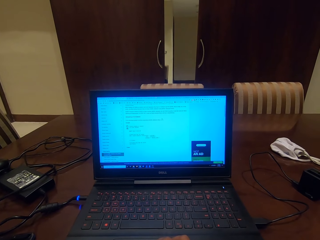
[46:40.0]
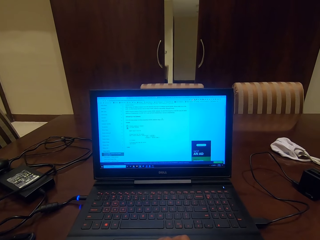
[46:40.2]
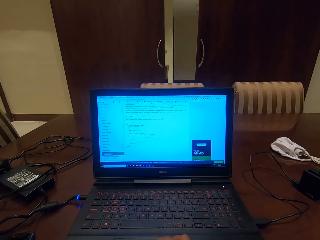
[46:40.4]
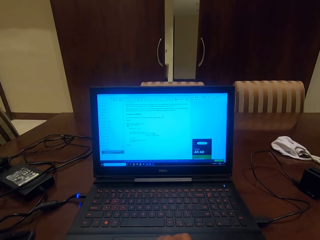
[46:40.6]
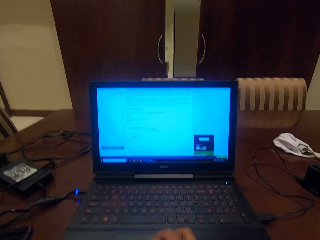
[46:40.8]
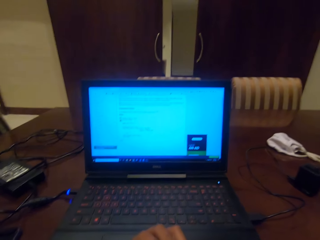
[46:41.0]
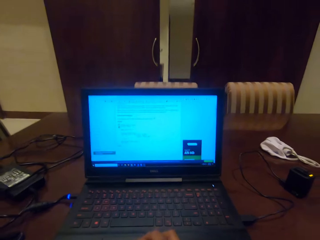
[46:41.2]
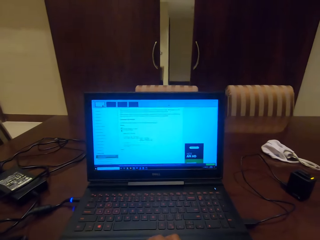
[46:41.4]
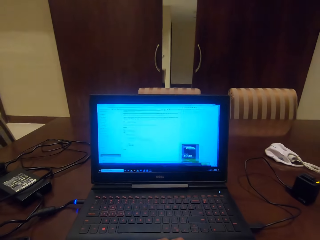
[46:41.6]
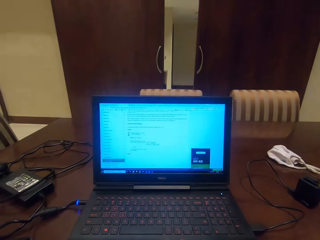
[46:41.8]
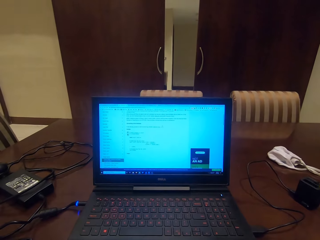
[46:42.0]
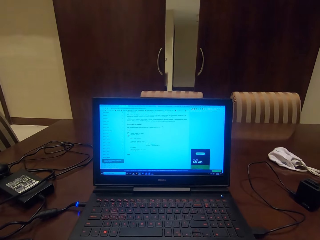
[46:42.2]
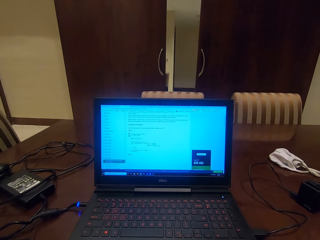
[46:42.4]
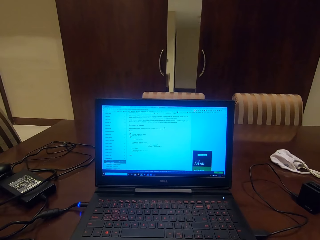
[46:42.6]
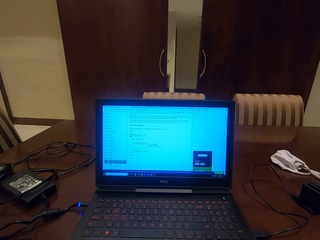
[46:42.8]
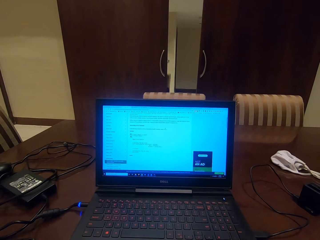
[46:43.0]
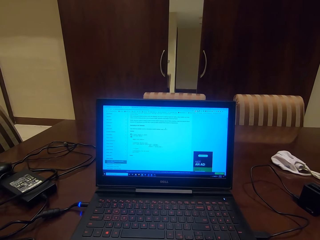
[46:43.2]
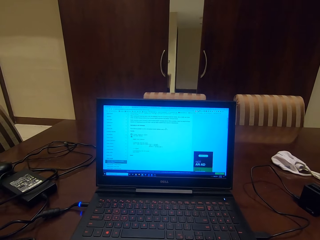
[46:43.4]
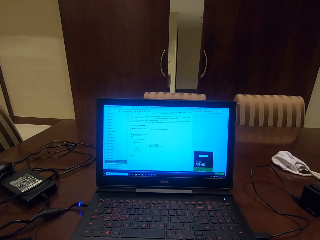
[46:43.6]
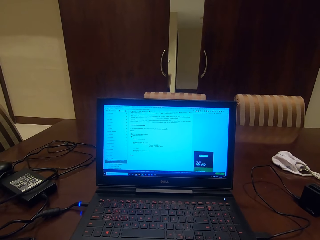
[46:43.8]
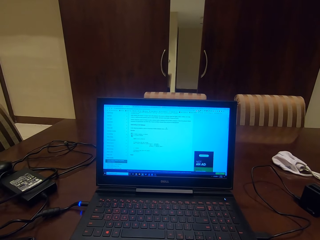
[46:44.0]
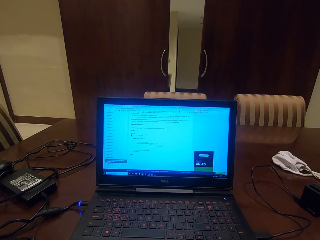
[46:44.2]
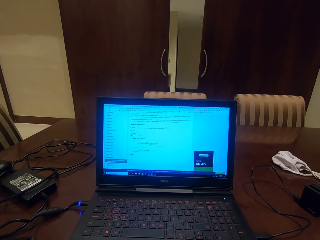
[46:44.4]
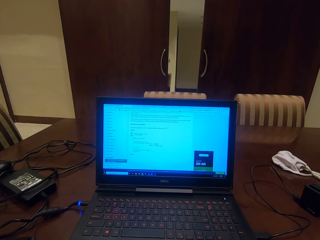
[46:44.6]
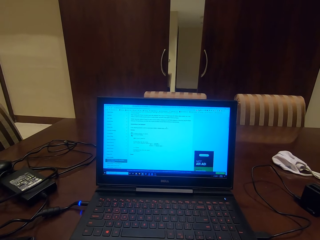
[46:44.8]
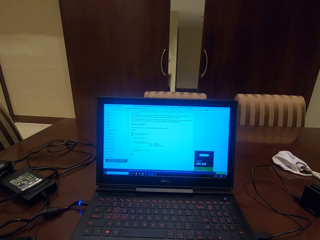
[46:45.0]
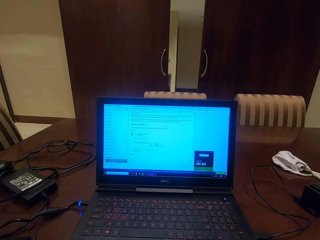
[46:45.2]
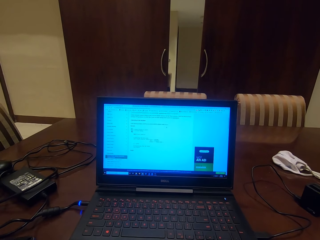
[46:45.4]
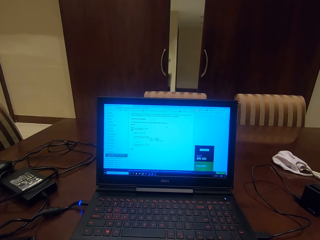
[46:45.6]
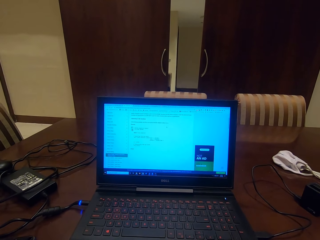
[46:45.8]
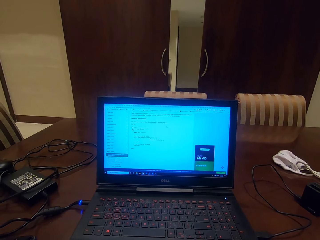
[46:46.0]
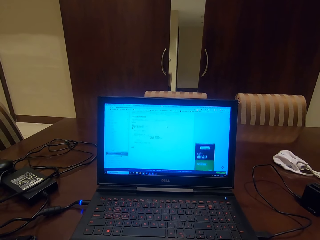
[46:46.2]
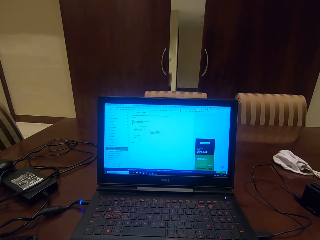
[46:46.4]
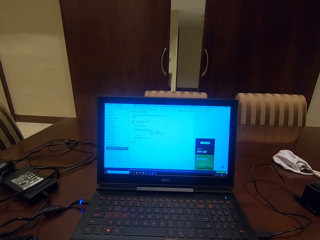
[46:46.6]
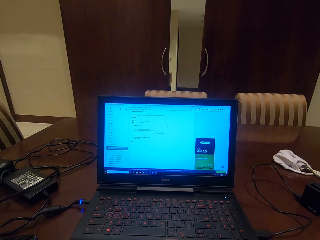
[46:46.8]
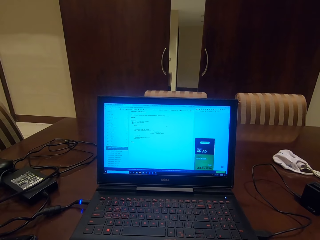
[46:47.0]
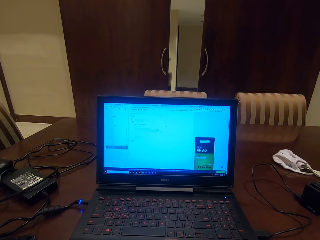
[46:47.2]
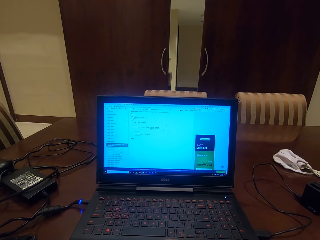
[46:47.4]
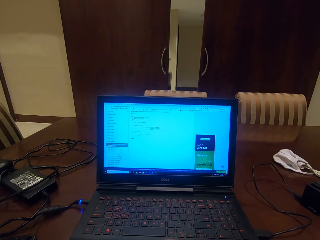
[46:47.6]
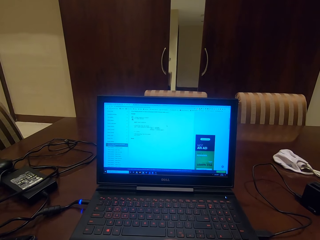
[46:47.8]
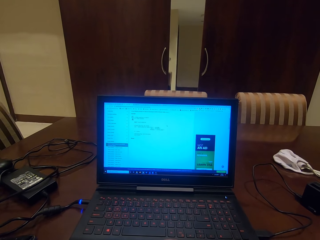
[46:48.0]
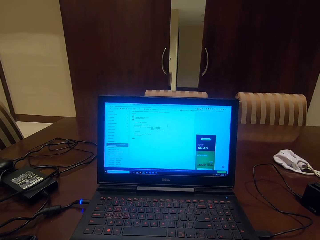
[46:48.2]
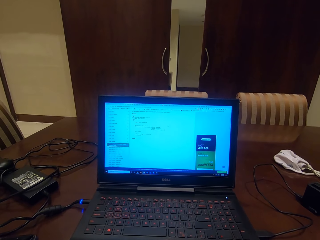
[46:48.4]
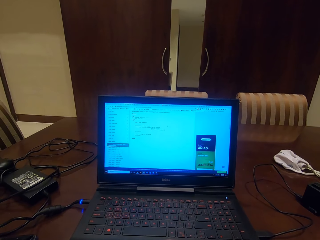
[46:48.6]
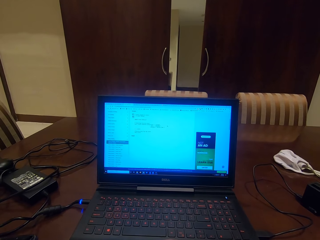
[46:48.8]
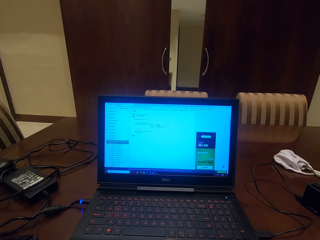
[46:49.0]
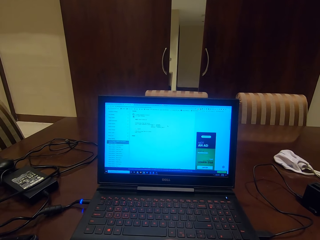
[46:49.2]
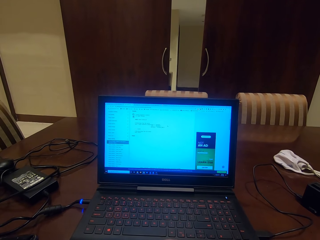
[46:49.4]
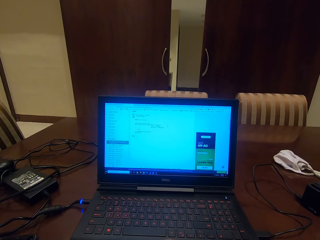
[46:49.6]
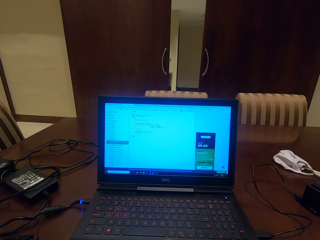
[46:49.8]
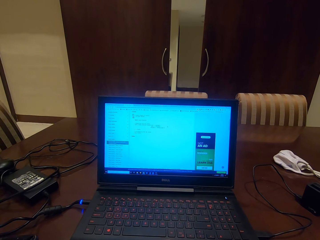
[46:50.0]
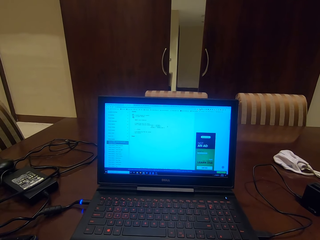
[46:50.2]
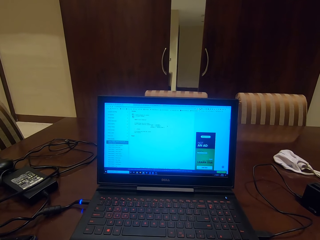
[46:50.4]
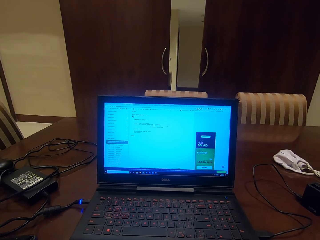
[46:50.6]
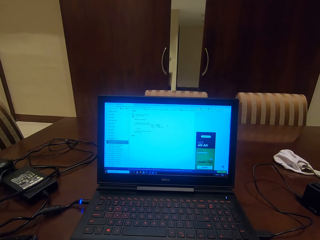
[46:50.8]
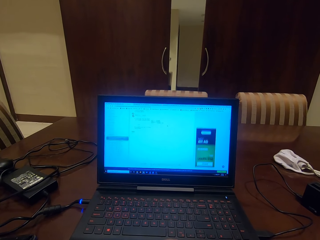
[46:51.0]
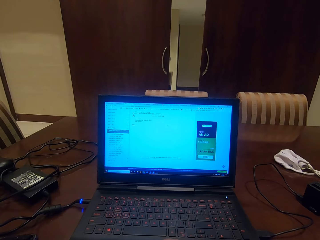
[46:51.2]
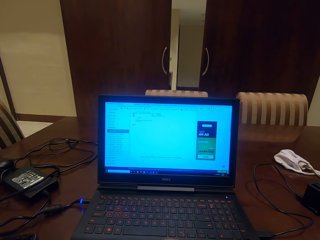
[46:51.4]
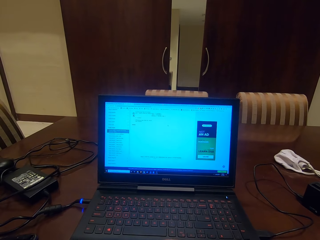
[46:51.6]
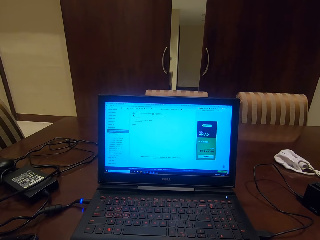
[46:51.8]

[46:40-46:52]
The camera wearer operates the laptop. They look at the laptop.

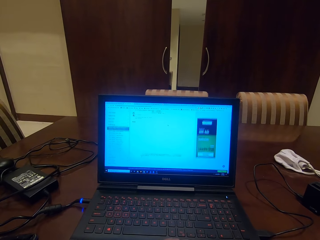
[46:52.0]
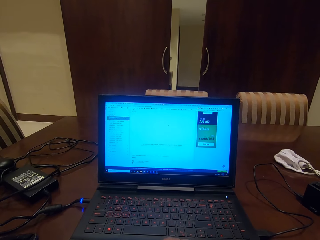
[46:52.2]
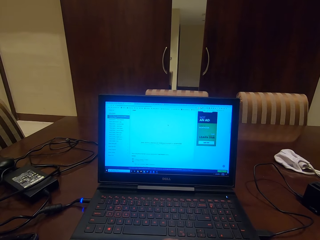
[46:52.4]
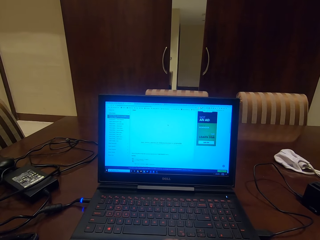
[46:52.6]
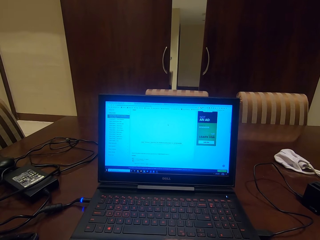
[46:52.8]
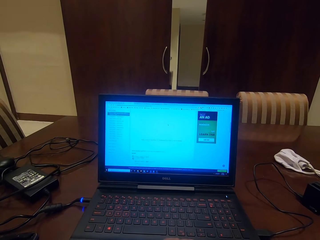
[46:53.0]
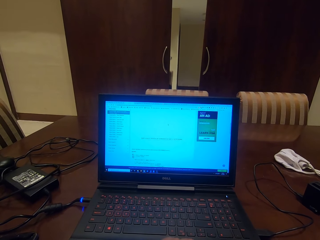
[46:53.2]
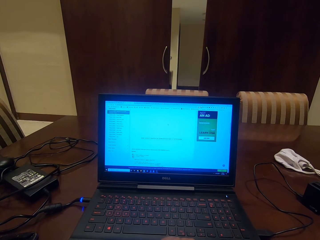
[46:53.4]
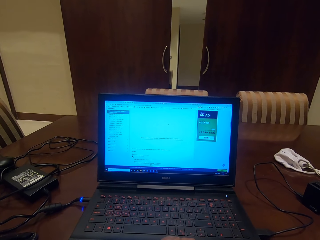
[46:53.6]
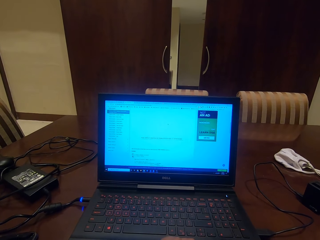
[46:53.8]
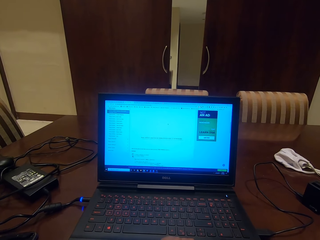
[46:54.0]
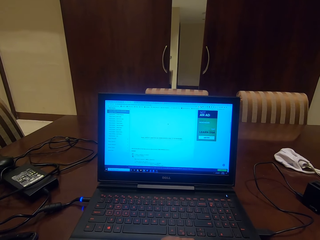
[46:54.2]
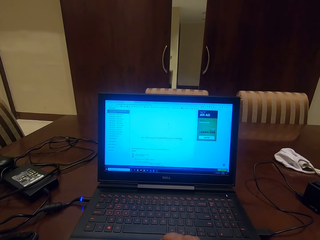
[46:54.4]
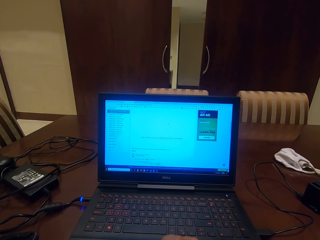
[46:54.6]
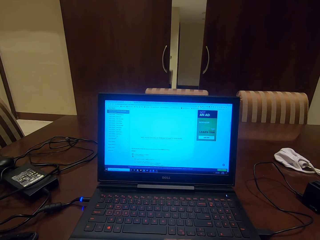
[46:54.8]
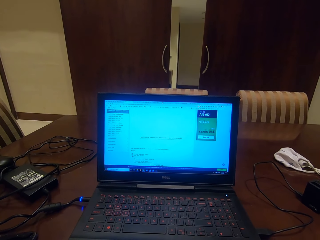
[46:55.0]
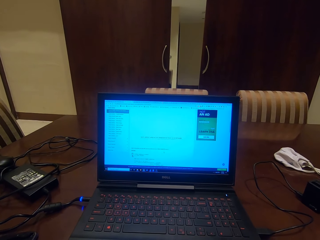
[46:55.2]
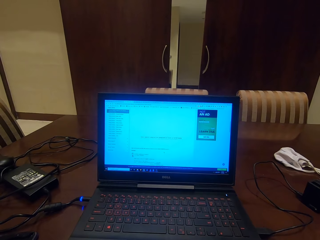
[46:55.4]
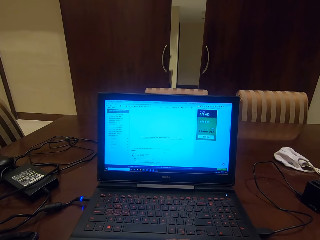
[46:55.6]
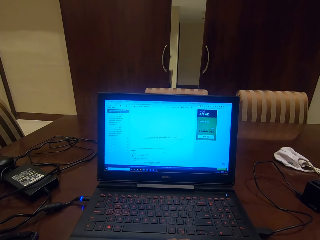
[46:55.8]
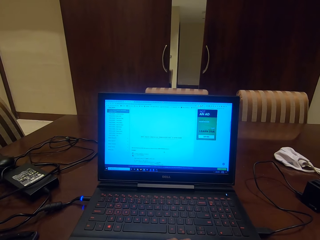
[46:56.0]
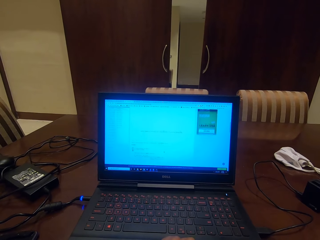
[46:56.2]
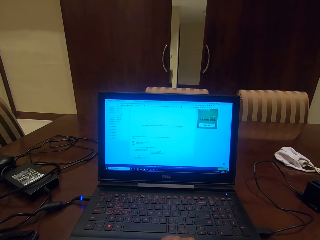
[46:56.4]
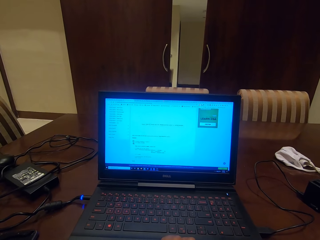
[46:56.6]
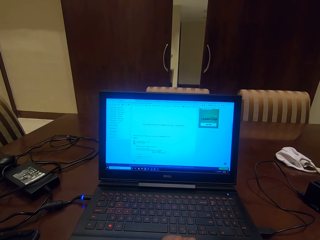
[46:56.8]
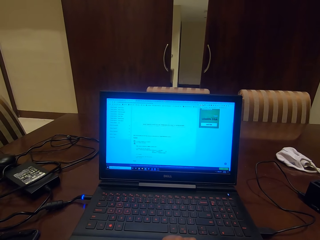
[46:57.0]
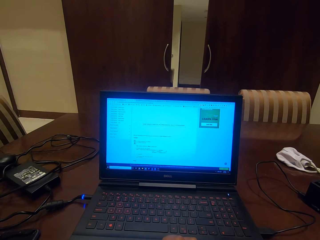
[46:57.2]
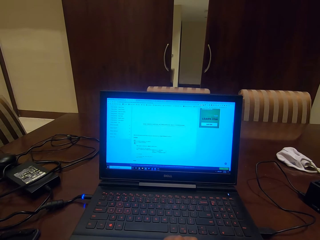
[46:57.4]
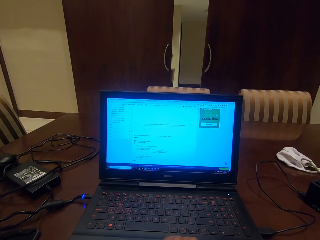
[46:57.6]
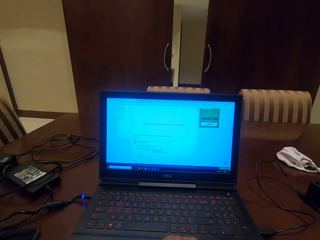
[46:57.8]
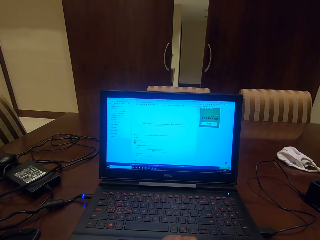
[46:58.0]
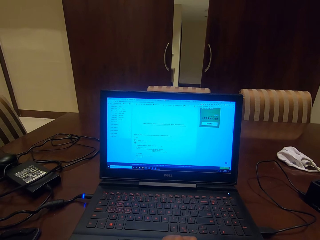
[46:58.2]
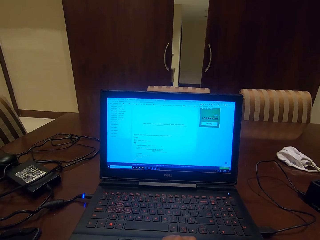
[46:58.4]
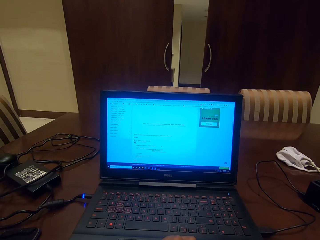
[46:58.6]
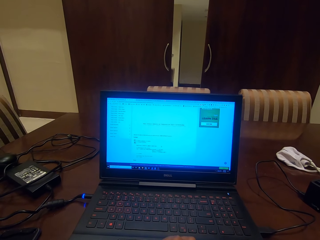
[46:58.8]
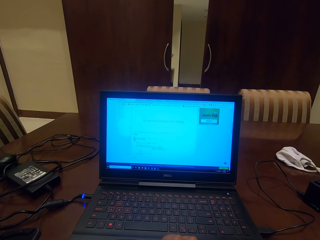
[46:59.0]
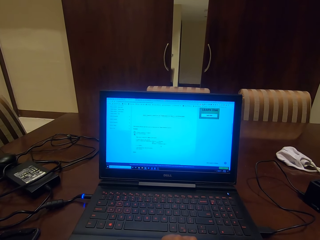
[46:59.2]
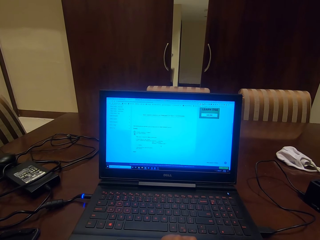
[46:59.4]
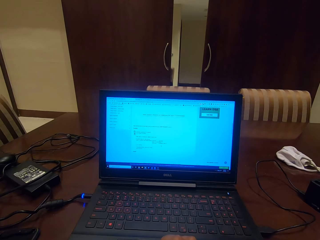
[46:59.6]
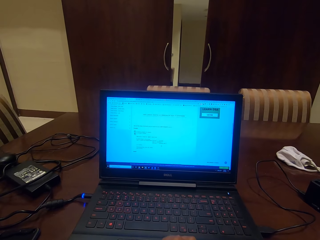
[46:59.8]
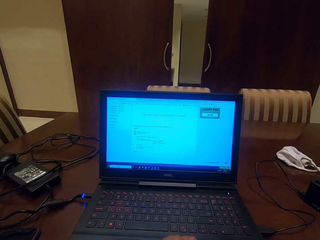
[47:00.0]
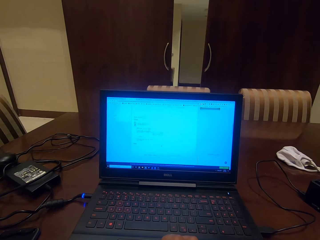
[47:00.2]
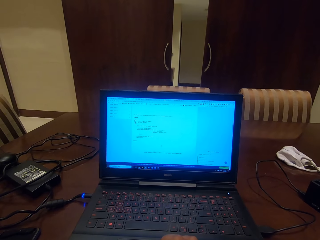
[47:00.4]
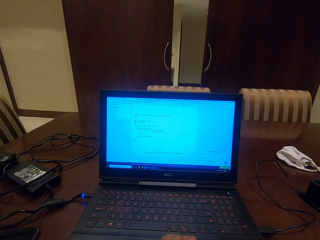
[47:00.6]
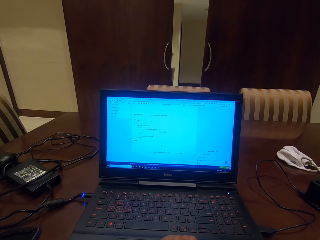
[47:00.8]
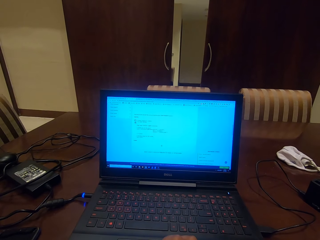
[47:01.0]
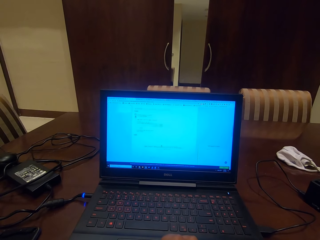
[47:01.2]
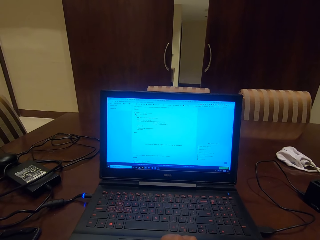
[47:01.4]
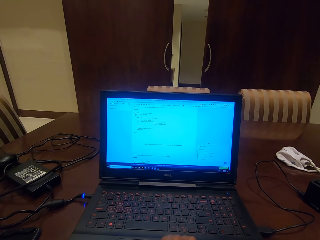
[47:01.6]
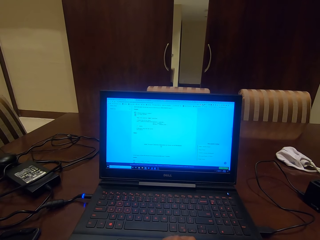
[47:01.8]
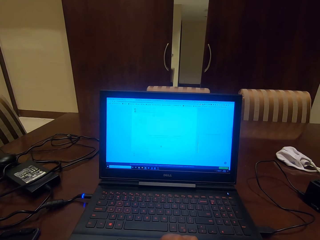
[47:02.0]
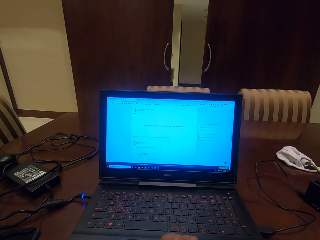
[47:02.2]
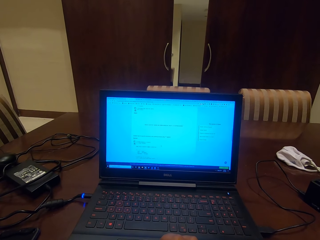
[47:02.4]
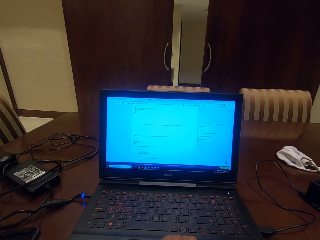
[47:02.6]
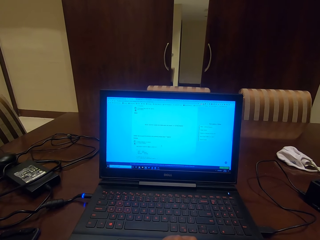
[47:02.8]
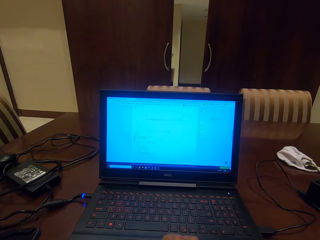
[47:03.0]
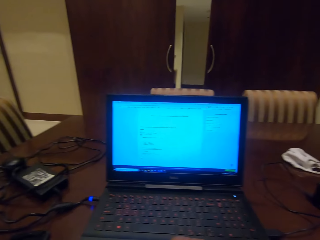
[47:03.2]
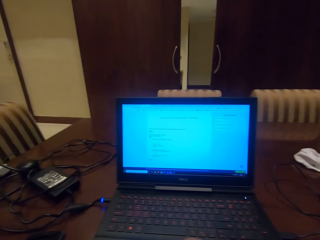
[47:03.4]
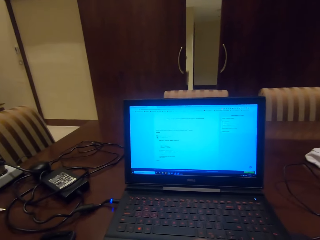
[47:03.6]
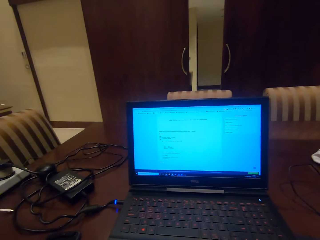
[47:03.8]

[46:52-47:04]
The camera wearer operates the laptop.
